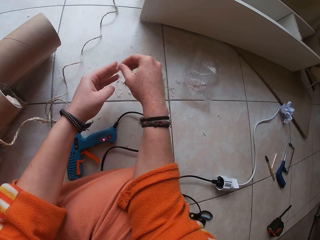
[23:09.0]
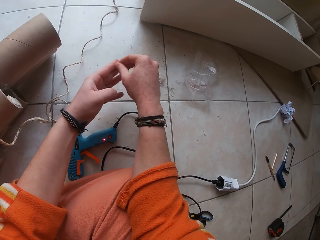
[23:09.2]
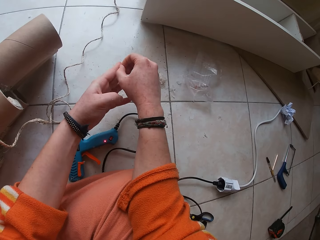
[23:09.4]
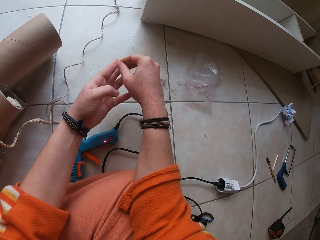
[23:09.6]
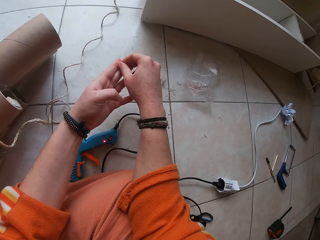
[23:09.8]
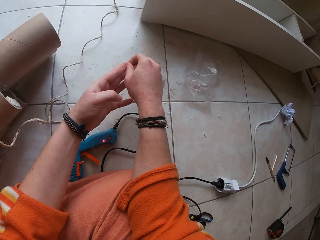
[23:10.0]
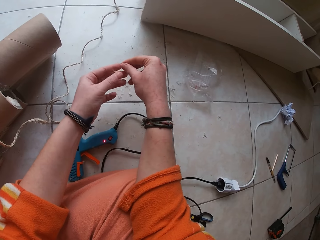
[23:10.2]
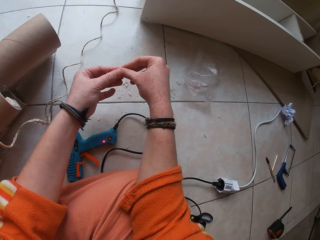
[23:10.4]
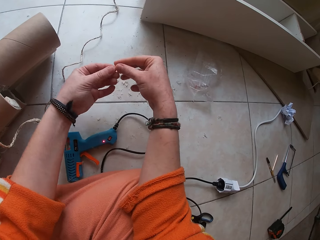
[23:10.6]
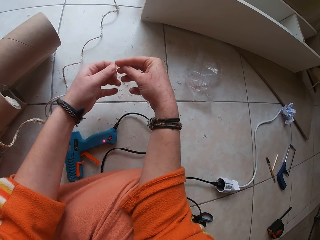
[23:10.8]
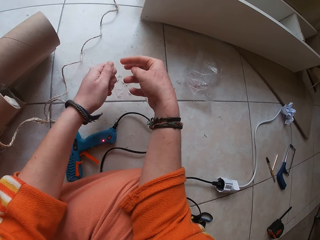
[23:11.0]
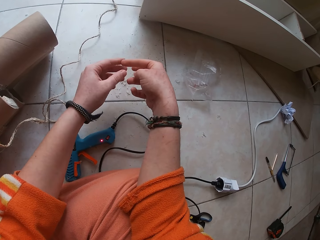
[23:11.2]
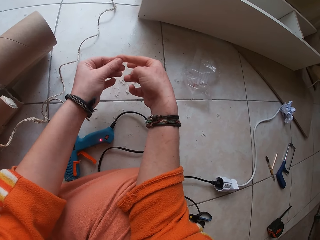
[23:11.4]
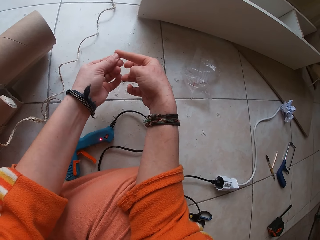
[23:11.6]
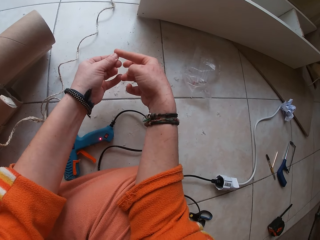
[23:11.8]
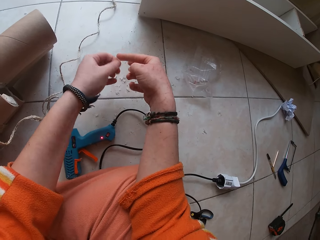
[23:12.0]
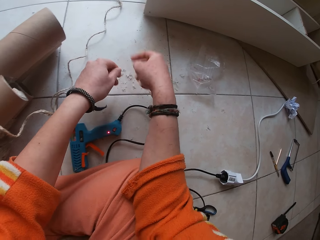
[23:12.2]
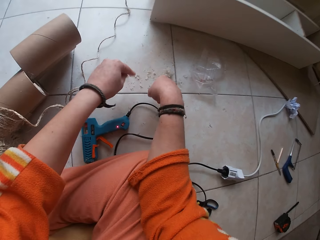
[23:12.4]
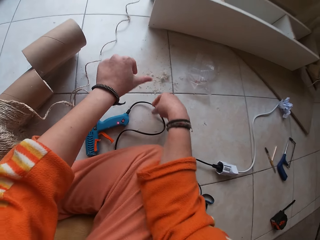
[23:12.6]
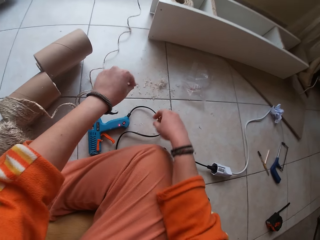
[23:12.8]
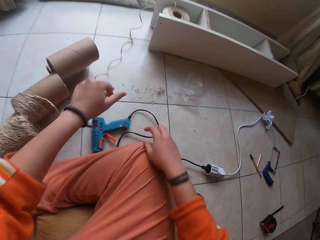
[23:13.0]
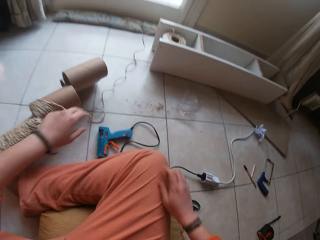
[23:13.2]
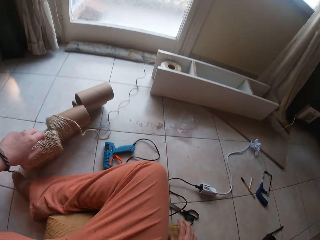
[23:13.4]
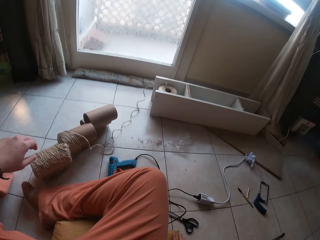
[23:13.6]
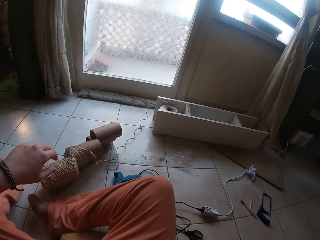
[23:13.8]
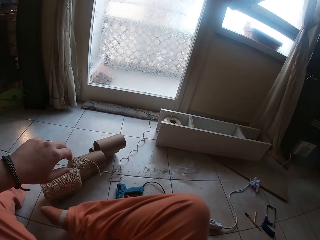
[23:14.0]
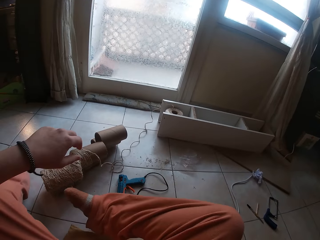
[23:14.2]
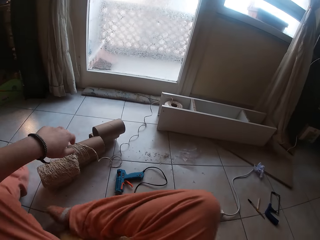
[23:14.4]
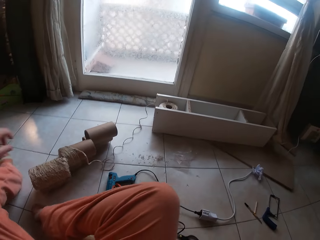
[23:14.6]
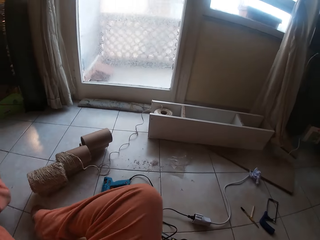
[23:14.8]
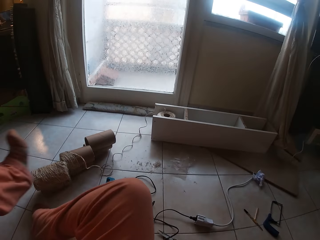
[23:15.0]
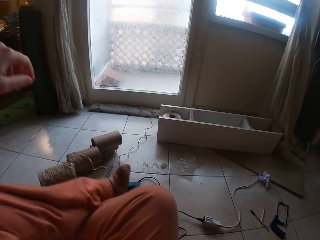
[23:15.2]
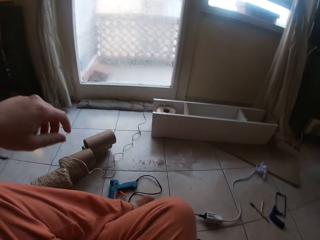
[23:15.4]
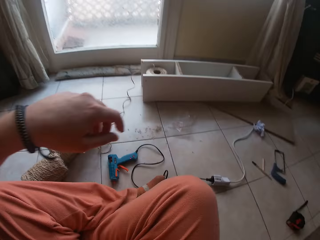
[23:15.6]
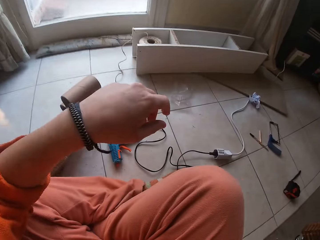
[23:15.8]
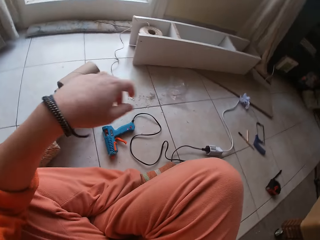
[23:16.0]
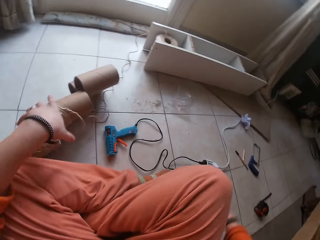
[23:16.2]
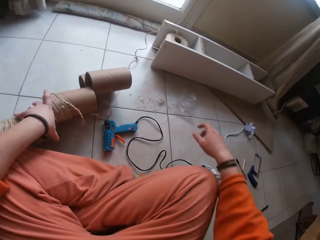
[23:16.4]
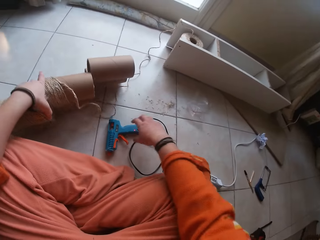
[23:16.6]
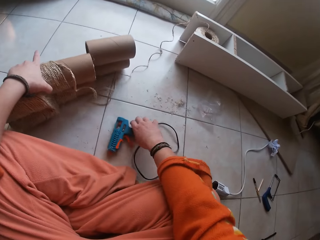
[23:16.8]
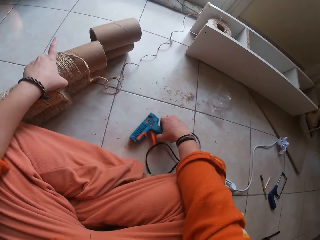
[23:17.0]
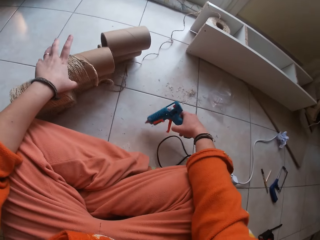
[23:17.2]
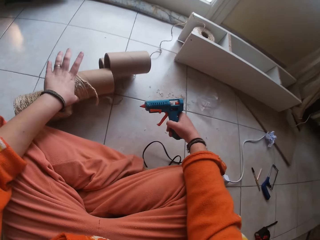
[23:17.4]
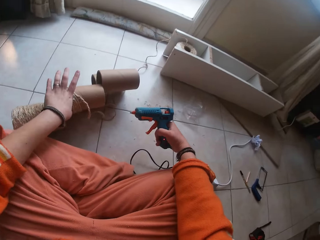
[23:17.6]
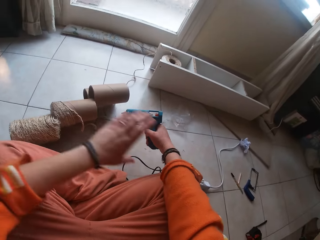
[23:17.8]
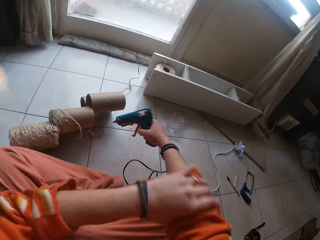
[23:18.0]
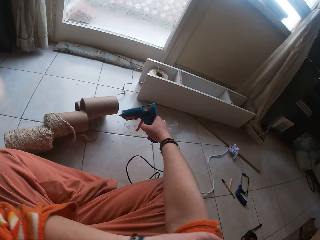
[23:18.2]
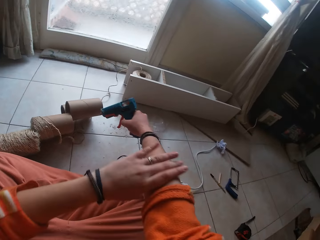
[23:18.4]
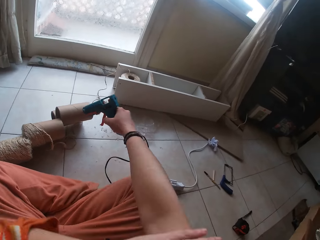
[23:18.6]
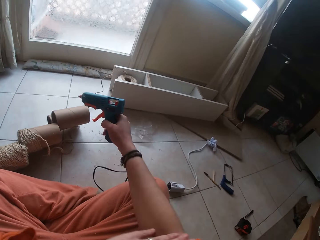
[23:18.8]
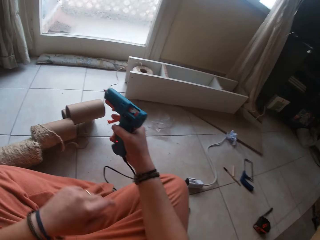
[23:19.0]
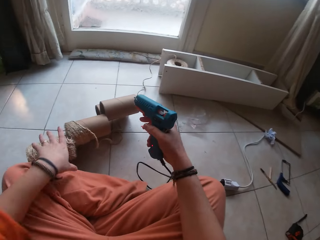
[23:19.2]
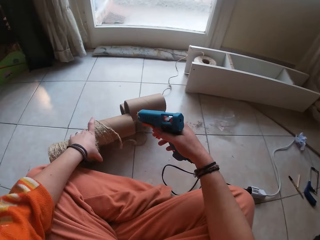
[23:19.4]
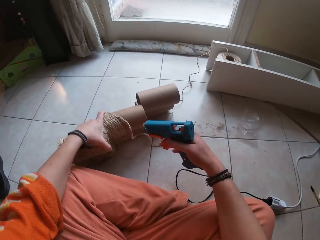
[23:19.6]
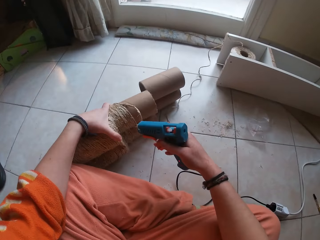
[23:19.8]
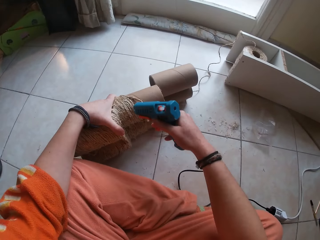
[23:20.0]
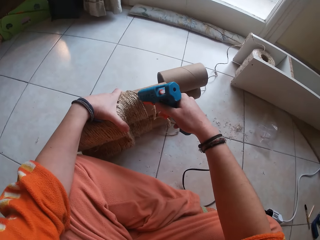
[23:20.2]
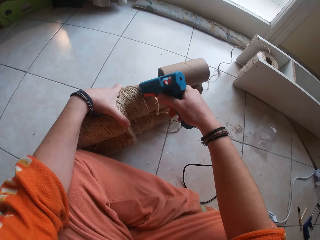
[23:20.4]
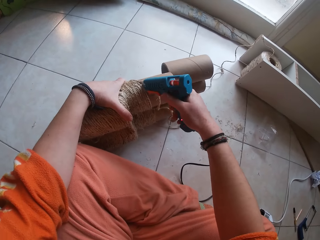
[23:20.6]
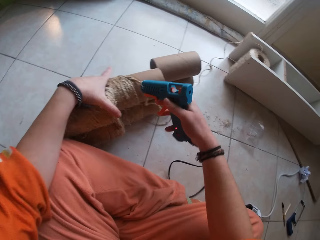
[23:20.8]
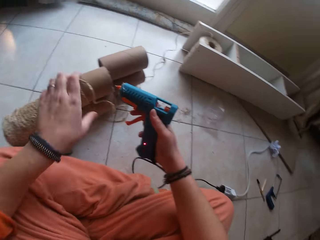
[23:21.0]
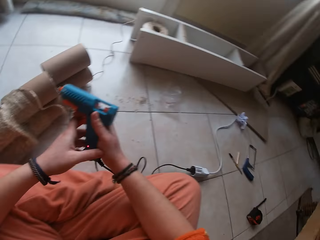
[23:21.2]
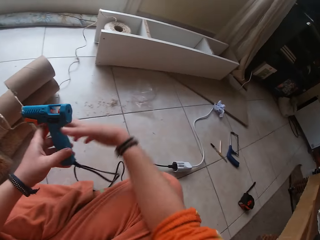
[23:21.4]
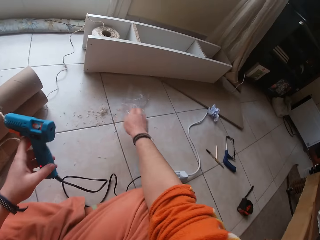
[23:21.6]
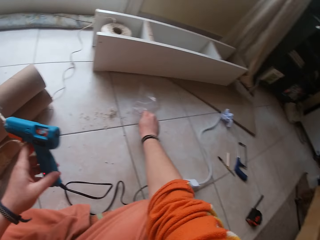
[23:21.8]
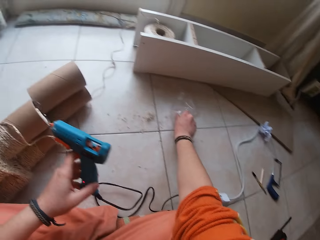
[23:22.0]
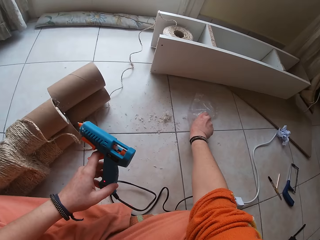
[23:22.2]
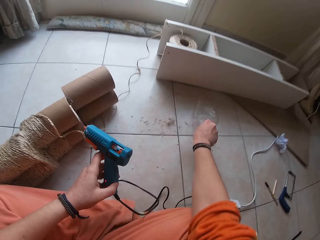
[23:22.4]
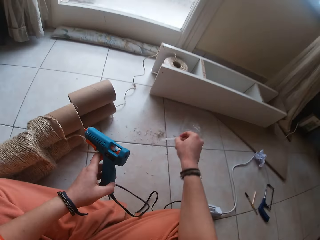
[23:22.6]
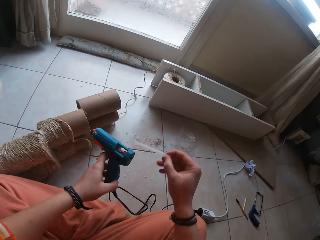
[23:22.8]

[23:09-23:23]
The camera wearer adjusts herself on the floor. She holds the craft on the floor with her left hand. She touches a rope. She picks the glue gun from the floor with her right hand. She adjusts her cloth sleeve with her left hand. She holds the craft on the floor with her left hand. She touches the rope. She applies glue to the craft with the glue gun in her right hand. She passes the glue gun from her right hand to her left hand. She picks a glue stick from a pack on the floor in the room with her right hand.

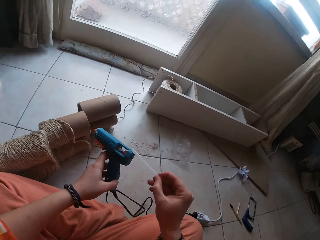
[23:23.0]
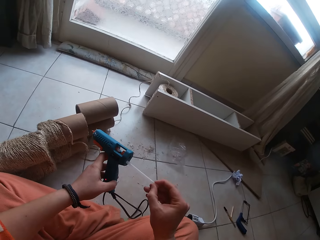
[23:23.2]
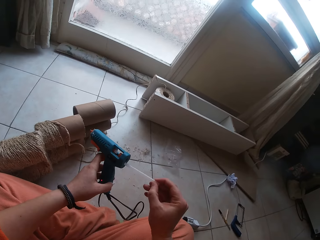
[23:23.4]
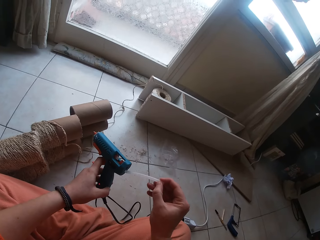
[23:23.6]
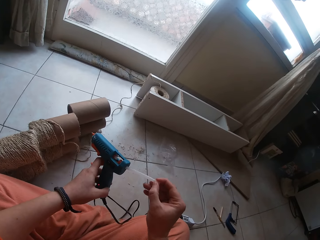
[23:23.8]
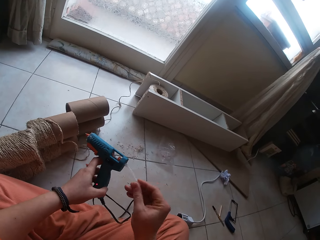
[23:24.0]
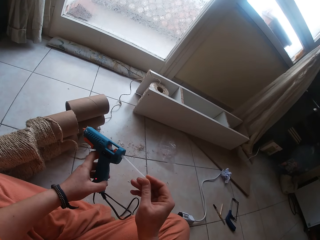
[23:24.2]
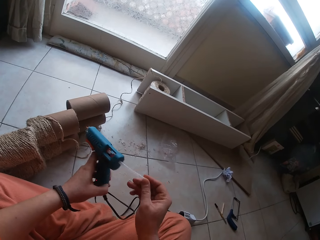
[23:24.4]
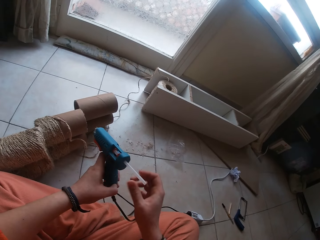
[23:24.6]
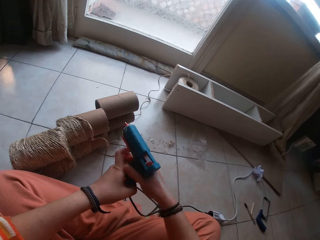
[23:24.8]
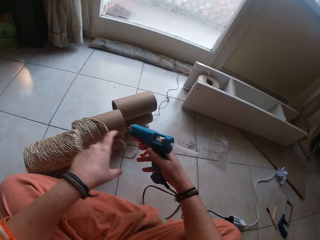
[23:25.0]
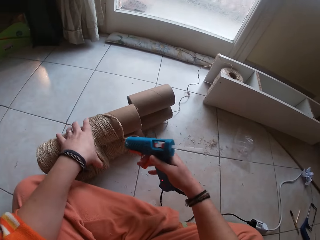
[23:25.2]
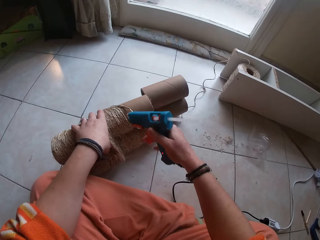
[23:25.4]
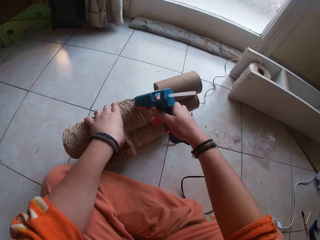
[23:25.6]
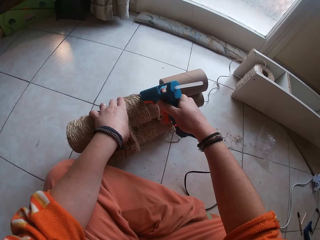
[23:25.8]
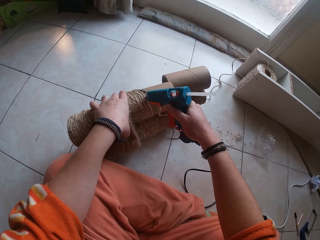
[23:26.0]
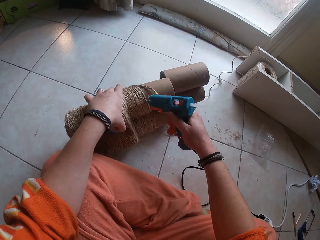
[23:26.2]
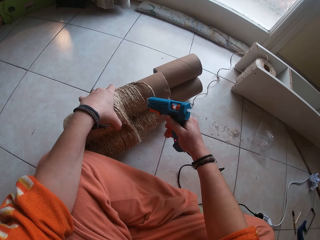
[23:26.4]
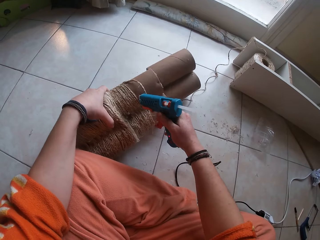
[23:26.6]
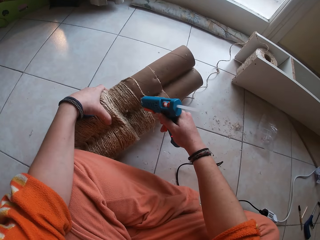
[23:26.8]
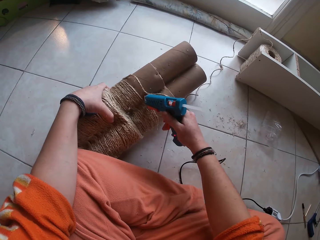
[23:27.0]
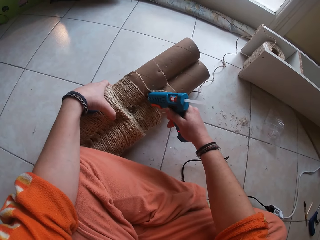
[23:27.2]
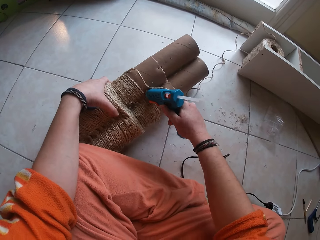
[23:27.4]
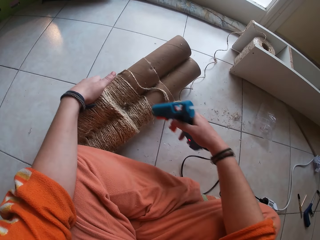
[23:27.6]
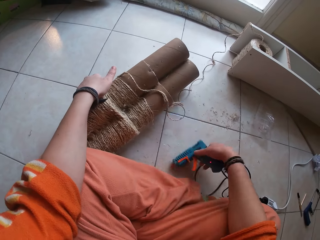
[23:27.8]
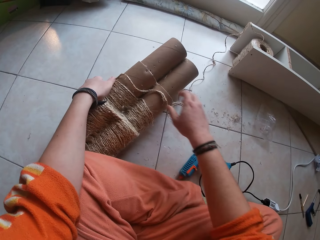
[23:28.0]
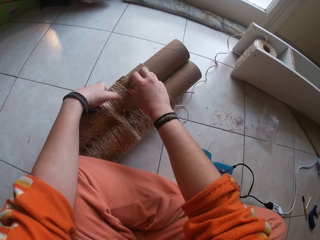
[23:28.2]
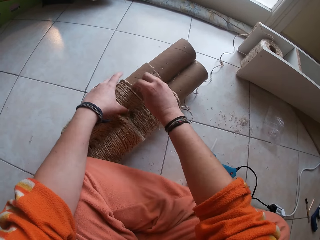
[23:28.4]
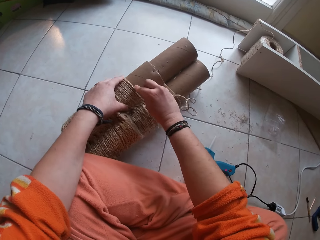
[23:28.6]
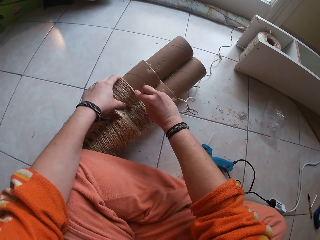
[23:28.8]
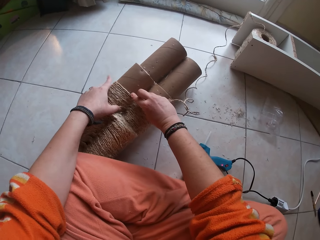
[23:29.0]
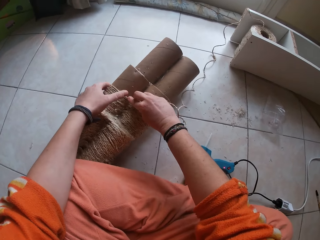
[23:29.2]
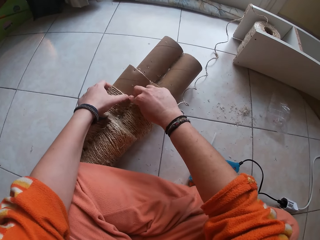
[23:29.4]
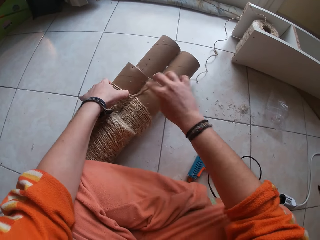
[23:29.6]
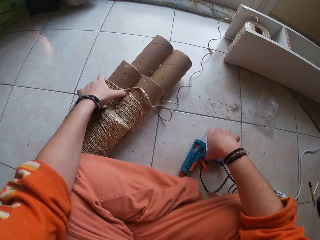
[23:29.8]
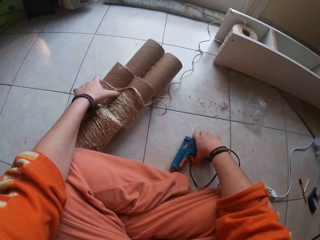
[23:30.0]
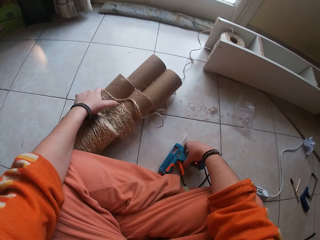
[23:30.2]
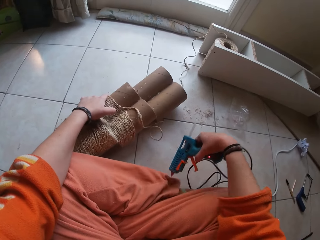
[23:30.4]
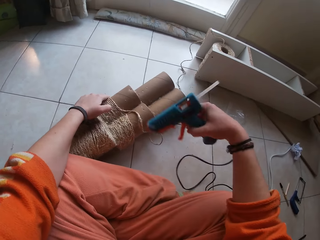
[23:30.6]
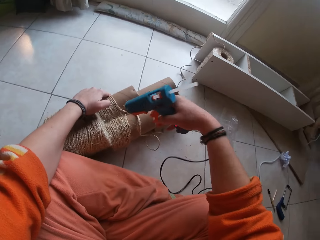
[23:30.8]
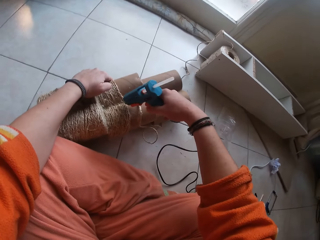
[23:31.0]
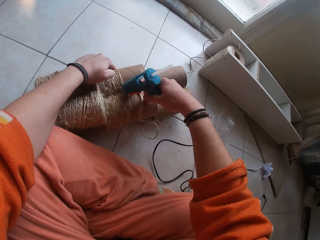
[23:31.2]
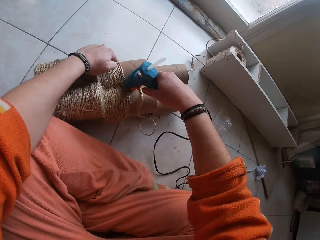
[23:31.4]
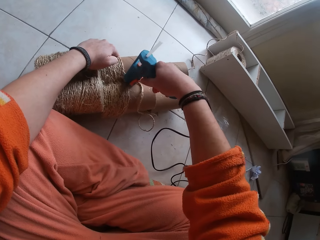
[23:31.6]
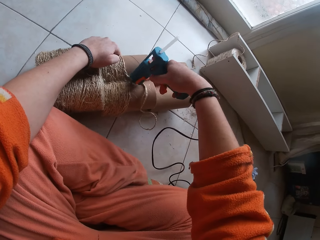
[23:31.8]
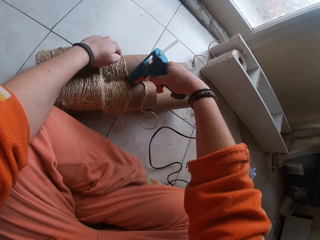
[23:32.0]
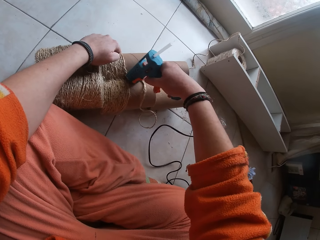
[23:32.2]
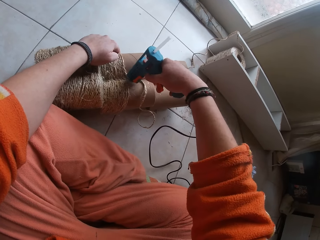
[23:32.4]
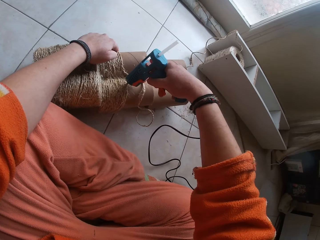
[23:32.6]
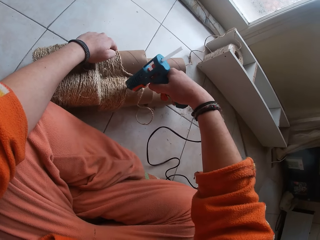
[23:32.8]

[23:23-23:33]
The camera wearer inserts the glue stick in her right hand into the glue gun. She holds the glue gun with her right hand. She holds the craft on the floor with her left hand. She applies glue to the craft with the glue gun in her right hand. She drops the glue gun in her right hand on the floor. She fixes the twine on the craft with both hands. She picks the glue gun from the floor with her right hand. She applies glue to the craft with the glue gun in her right hand.
